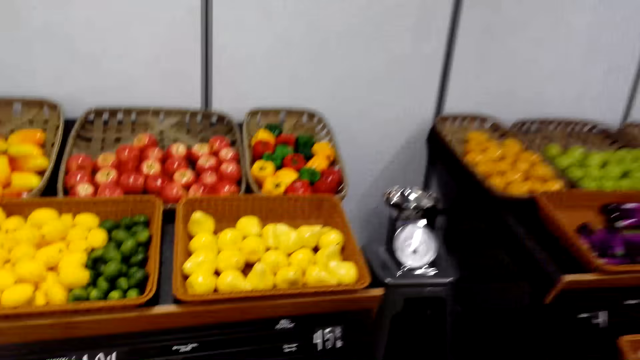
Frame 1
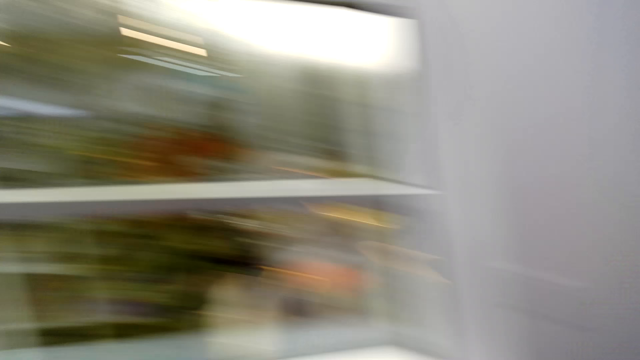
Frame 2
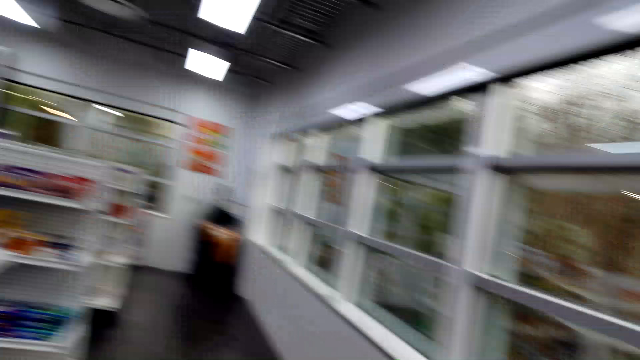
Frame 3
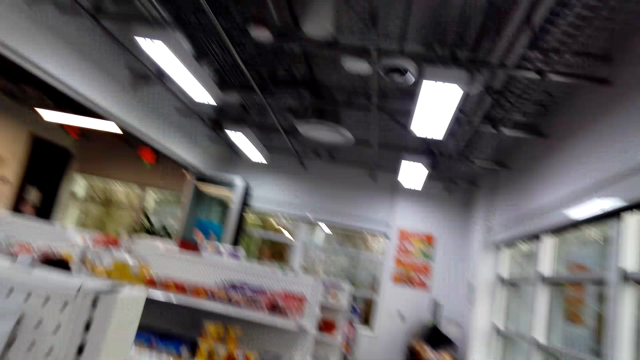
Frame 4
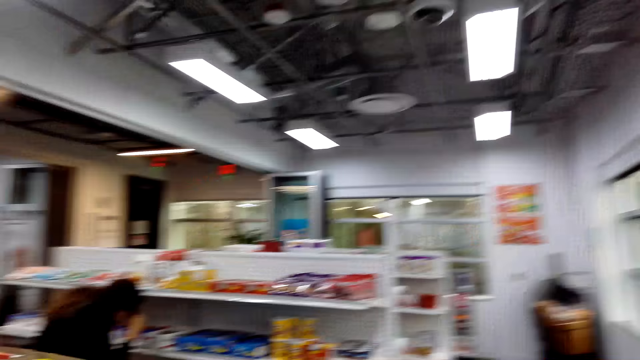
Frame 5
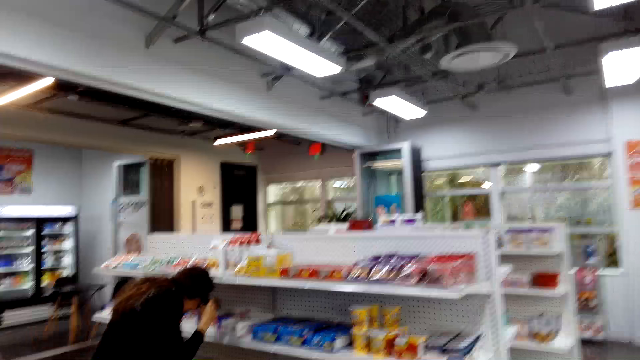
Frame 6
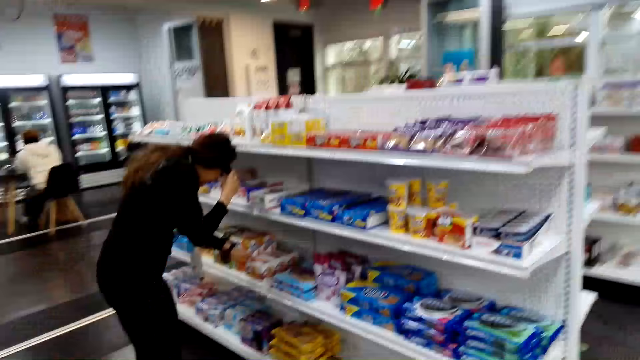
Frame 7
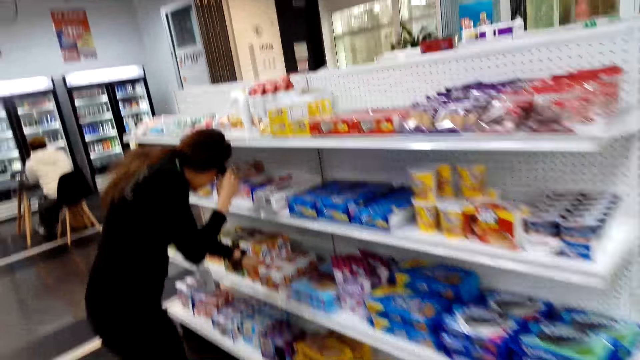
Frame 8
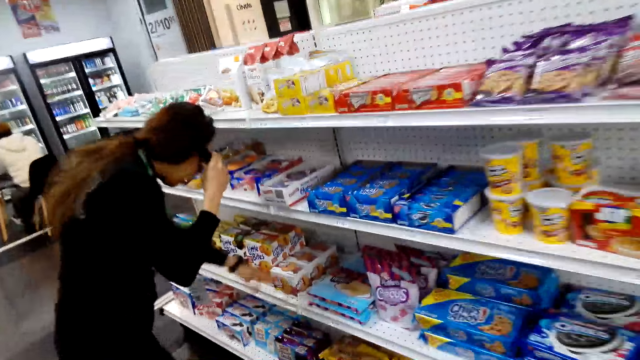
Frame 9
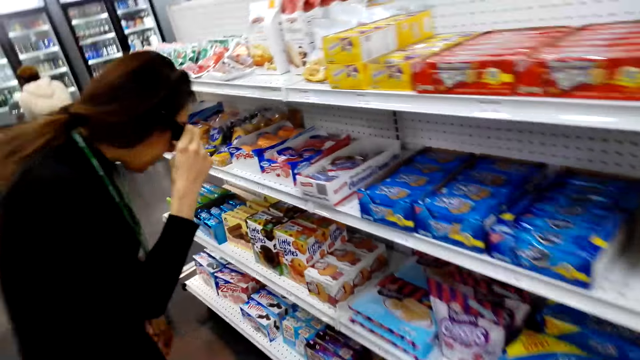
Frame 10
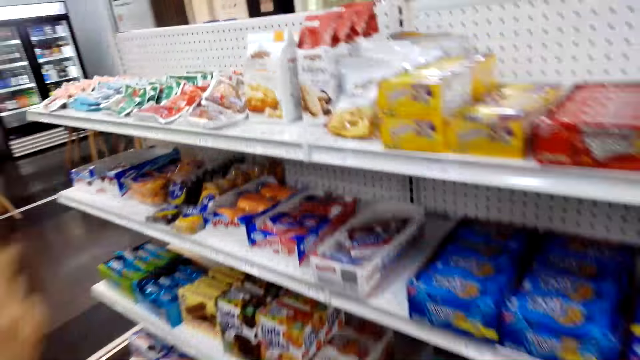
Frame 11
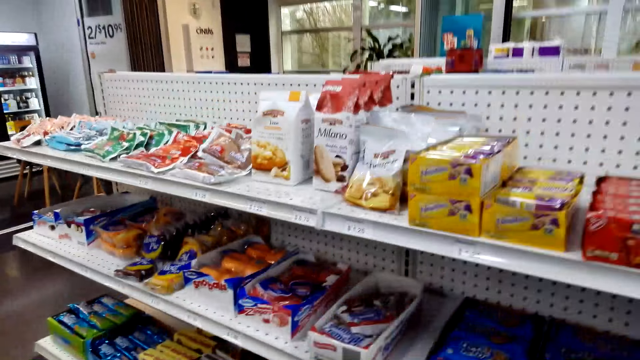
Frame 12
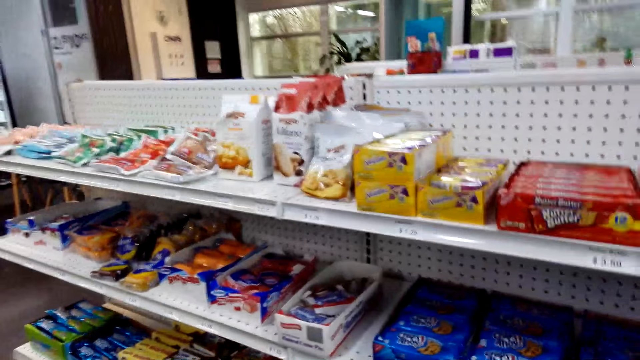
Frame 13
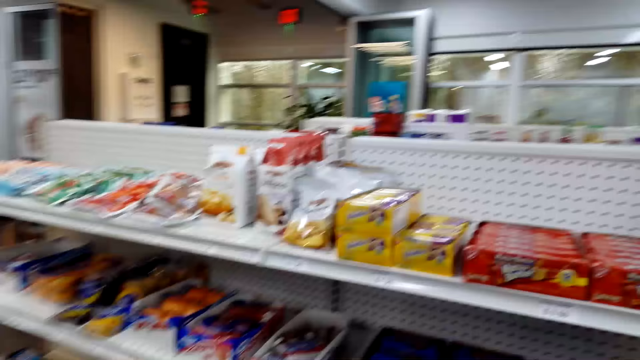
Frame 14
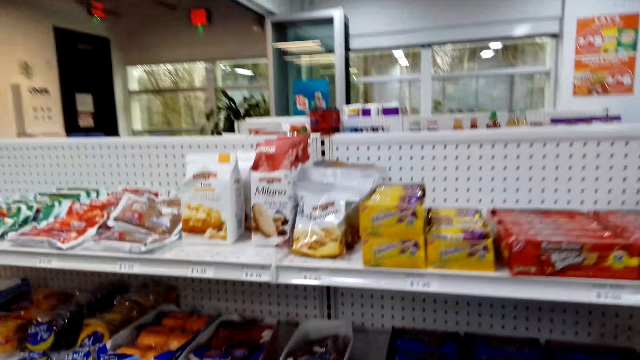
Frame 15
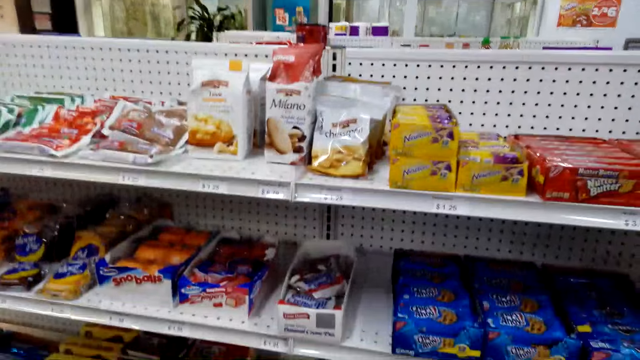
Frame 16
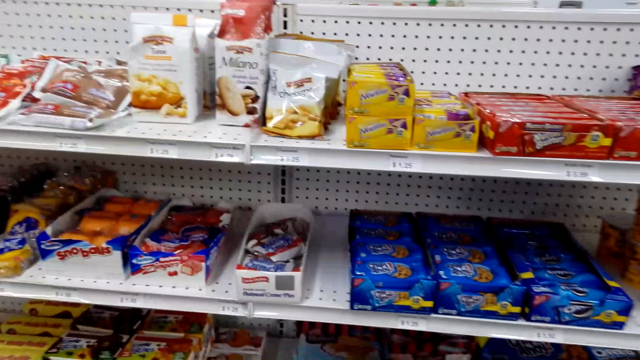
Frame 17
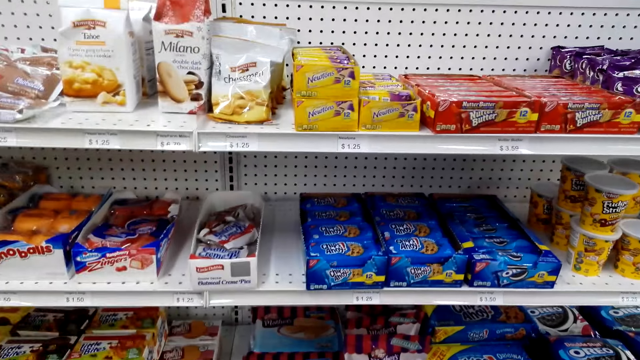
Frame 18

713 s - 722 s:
The camera wearer walks towards a woman. The woman holds a pack of something on the shelf, leans on the shelf, touches her sunglasses, and points at the box of biscuits.

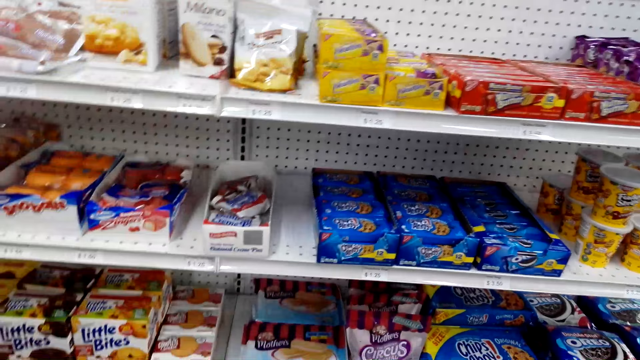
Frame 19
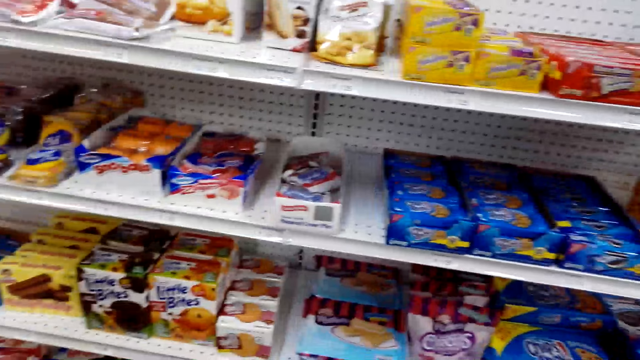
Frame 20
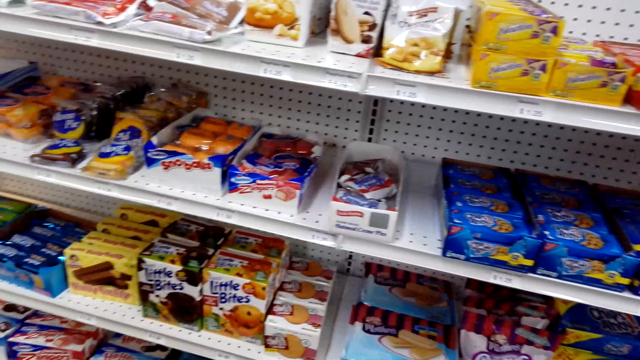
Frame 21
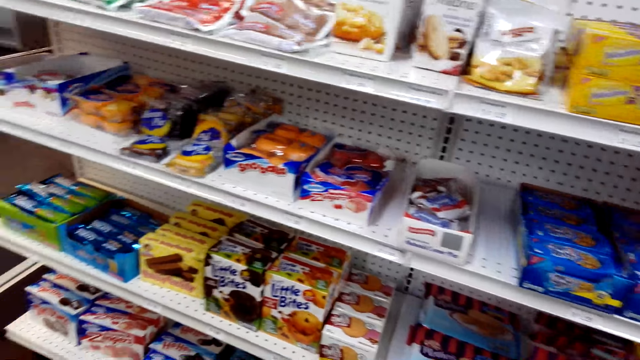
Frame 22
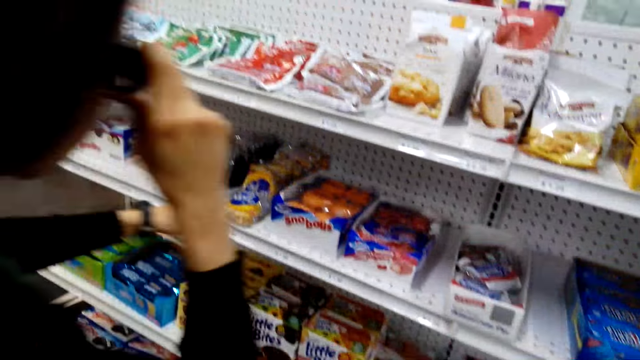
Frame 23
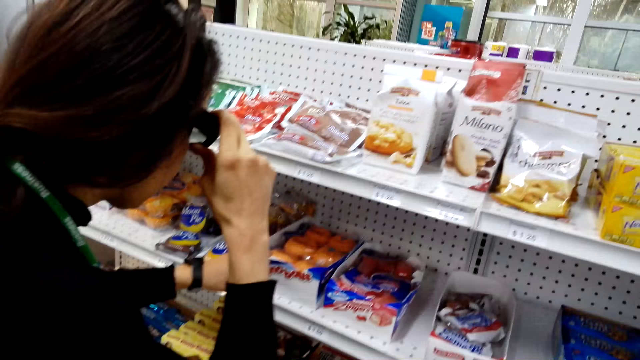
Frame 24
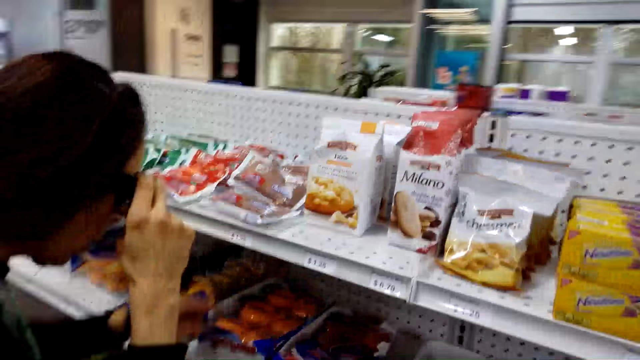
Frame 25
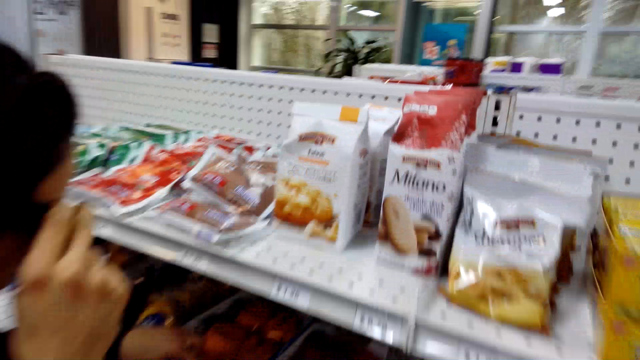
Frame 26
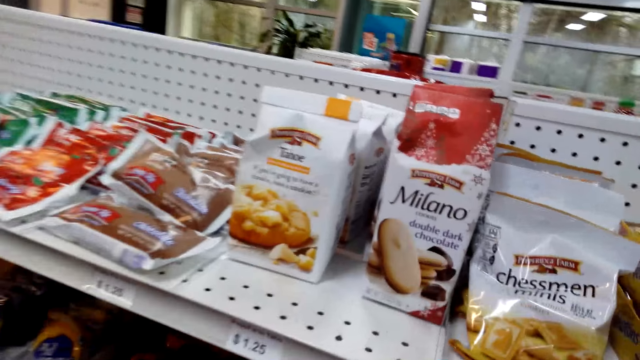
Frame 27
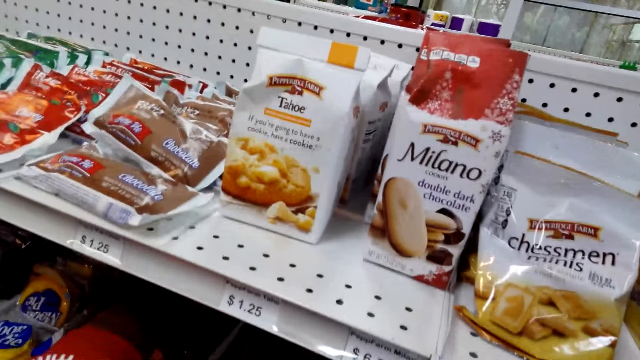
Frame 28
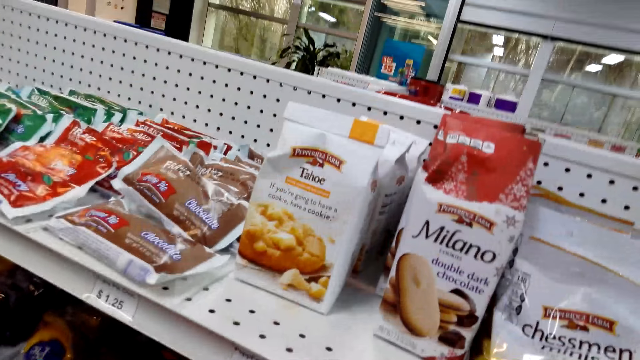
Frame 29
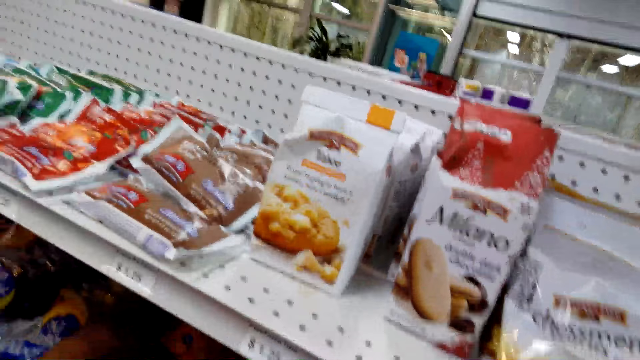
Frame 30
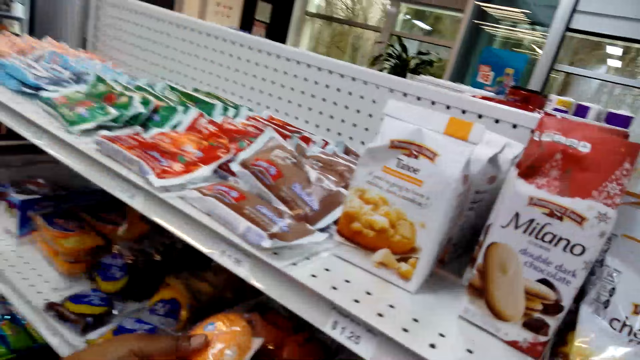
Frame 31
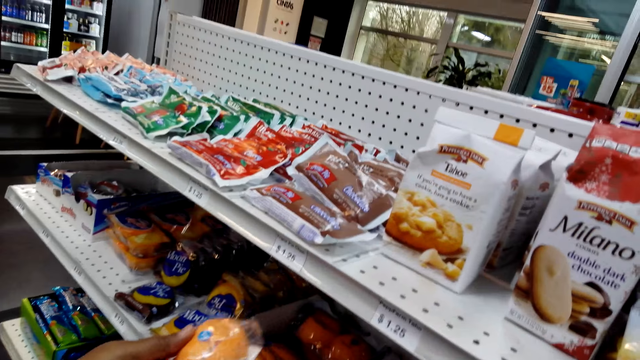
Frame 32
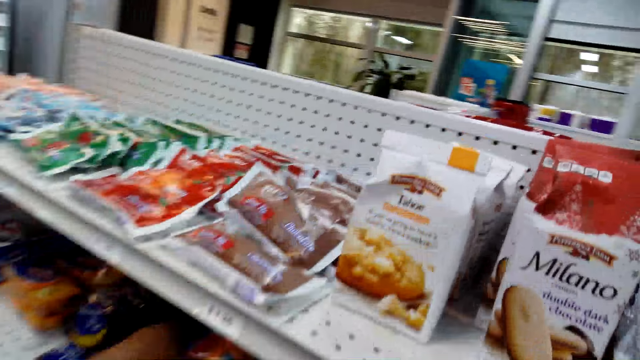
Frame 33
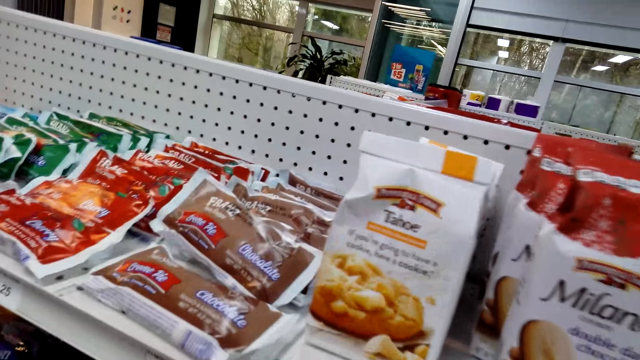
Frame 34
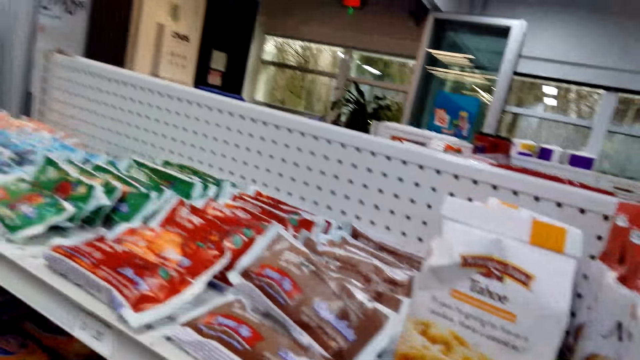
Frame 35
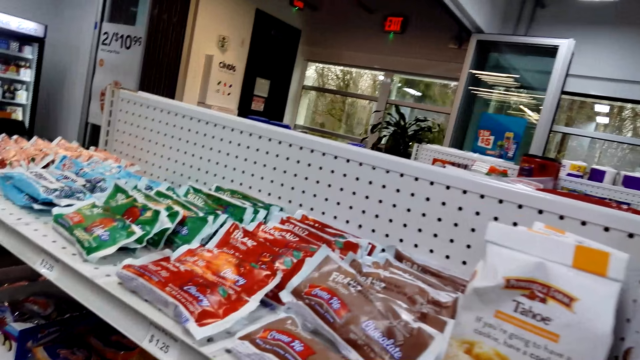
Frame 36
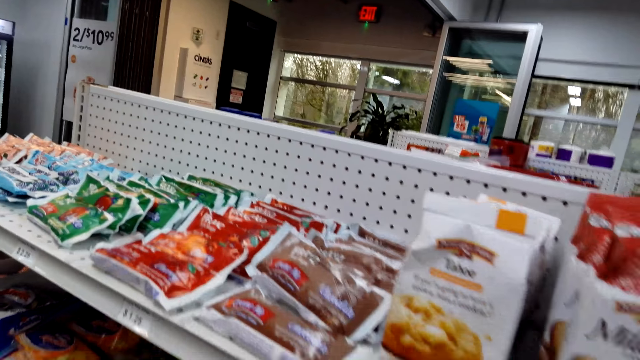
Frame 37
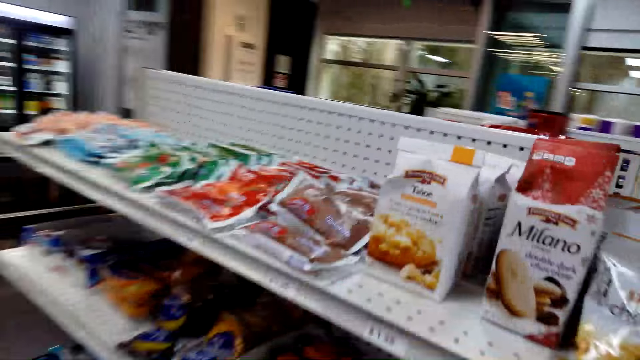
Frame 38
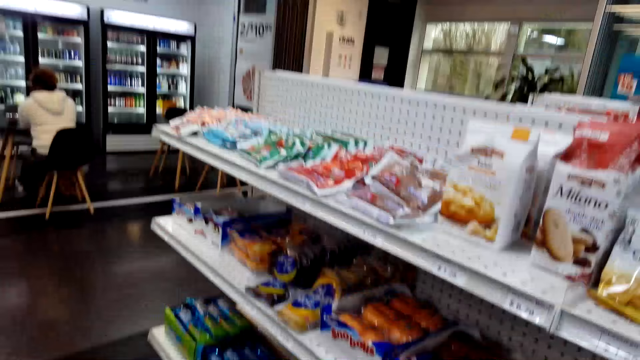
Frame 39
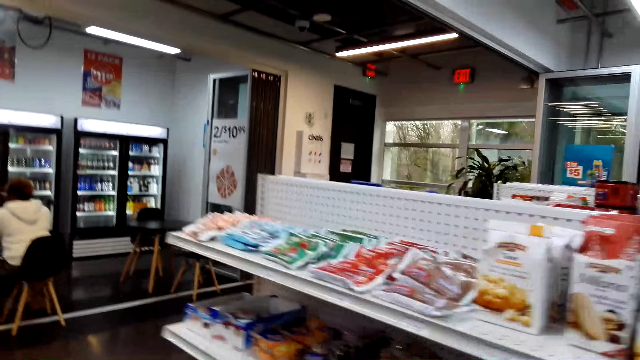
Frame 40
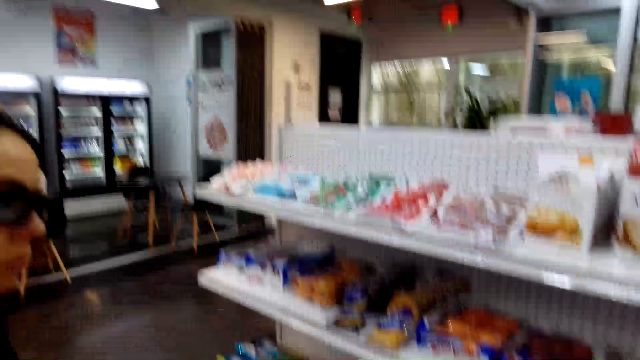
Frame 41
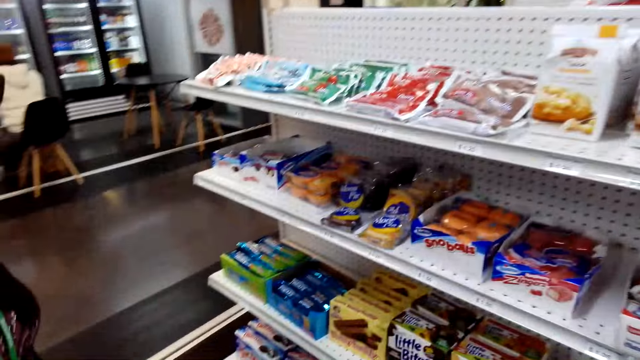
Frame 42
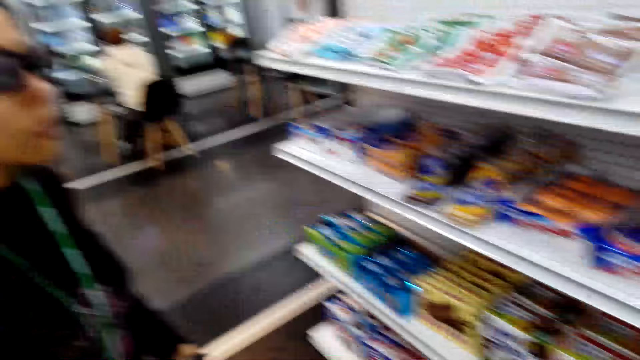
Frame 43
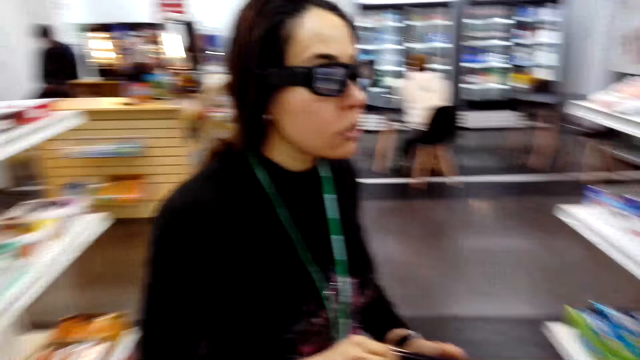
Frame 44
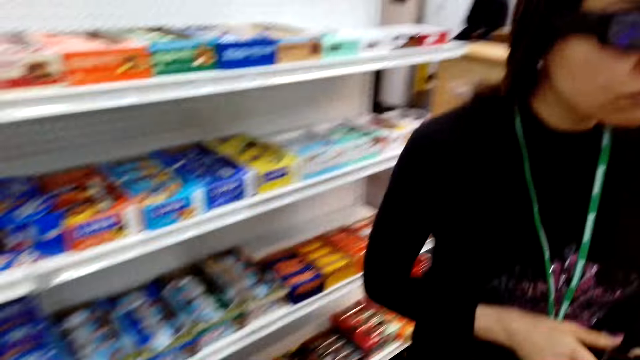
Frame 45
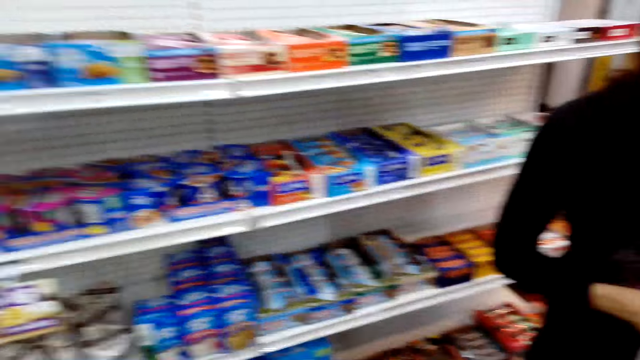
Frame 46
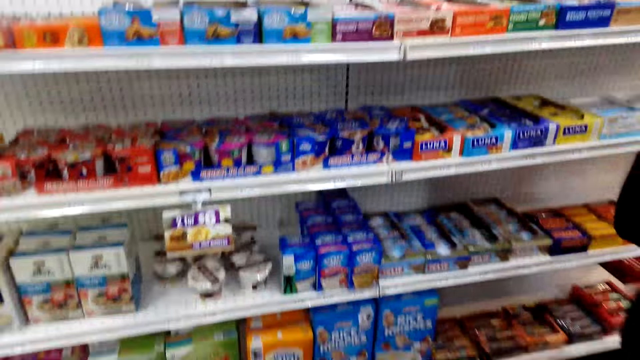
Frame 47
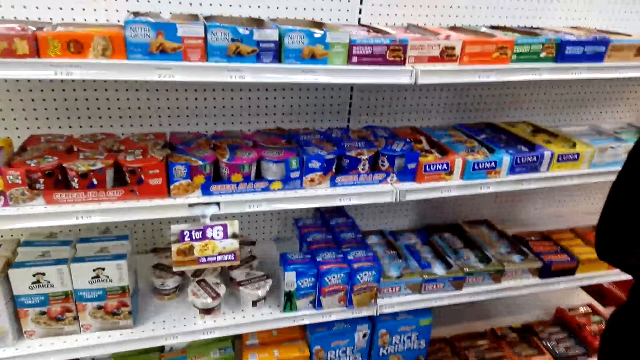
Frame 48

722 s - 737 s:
A woman picks up a pack of something on the shelf and touches the box of snacks. The camera wearer picks the snack. The woman holds the pack of something on the shelf. The camera wearer puts the snack back on the shelf. The woman places the pack of something on the shelf, stands in a store, and holds her phone. The camera wearer looks around the convenience store.
